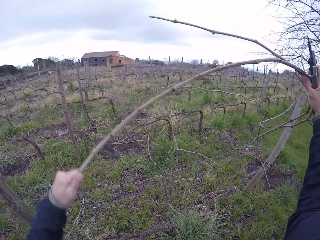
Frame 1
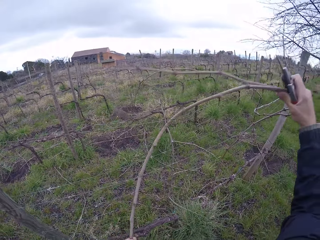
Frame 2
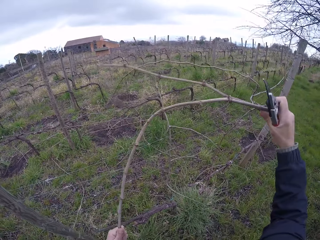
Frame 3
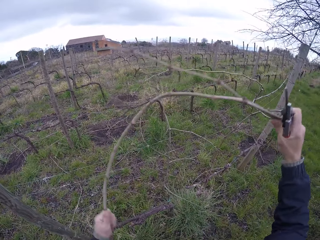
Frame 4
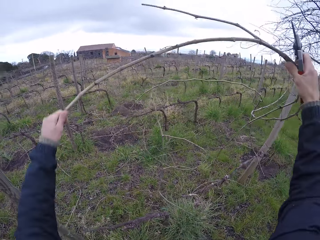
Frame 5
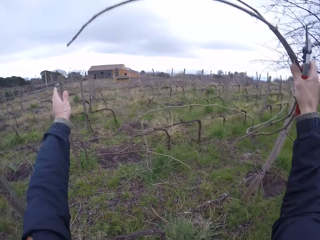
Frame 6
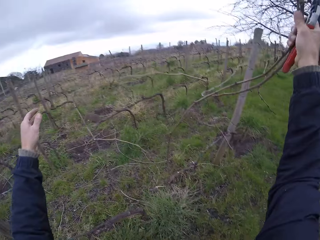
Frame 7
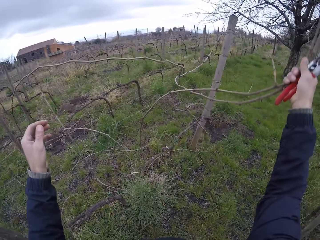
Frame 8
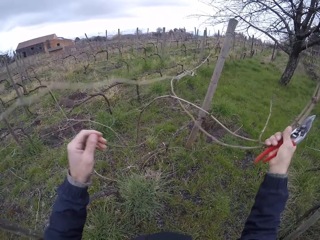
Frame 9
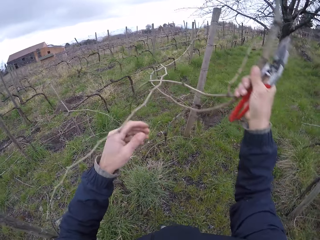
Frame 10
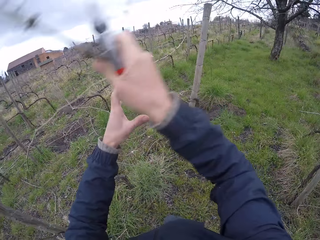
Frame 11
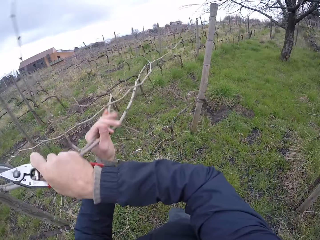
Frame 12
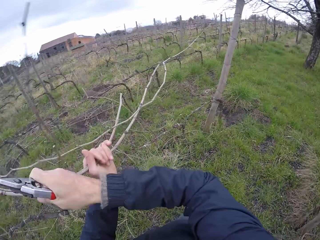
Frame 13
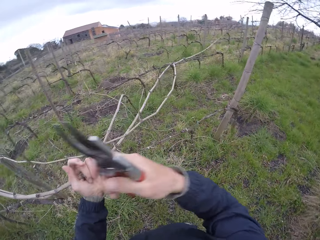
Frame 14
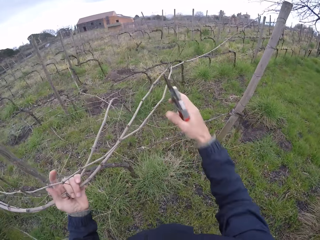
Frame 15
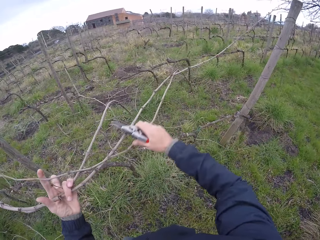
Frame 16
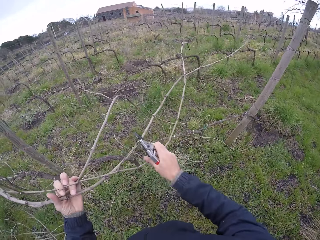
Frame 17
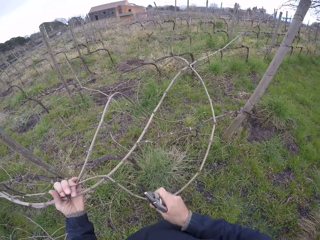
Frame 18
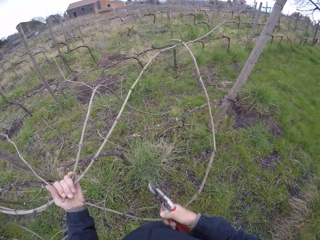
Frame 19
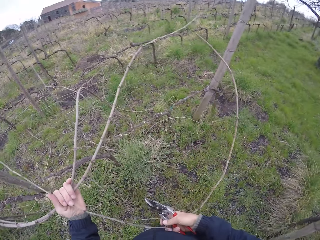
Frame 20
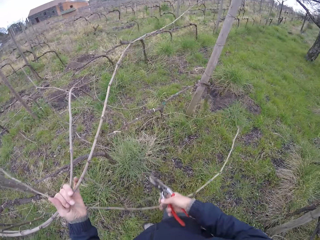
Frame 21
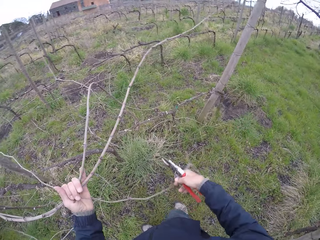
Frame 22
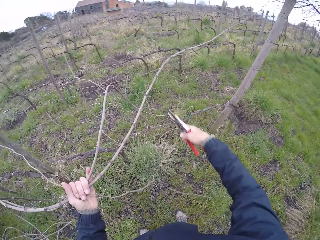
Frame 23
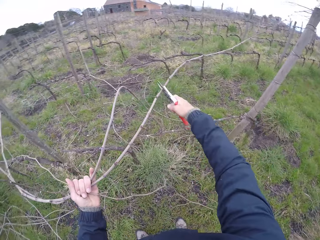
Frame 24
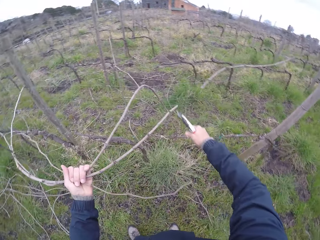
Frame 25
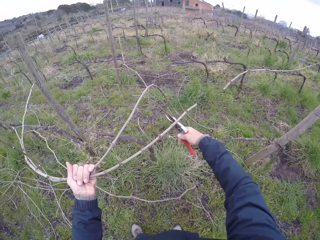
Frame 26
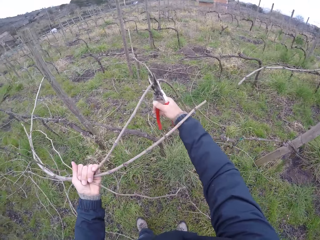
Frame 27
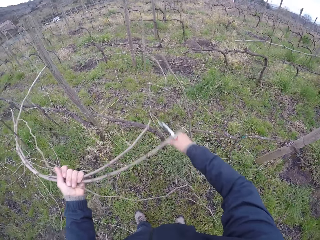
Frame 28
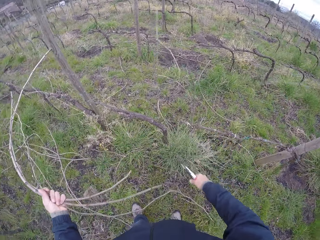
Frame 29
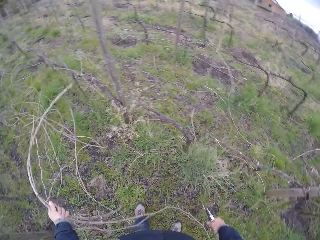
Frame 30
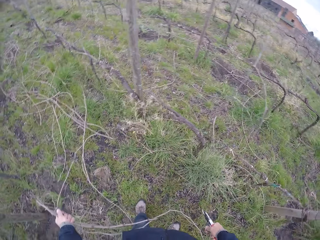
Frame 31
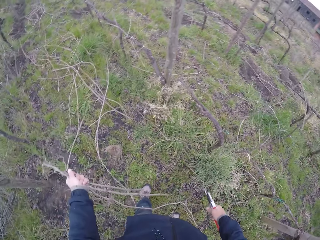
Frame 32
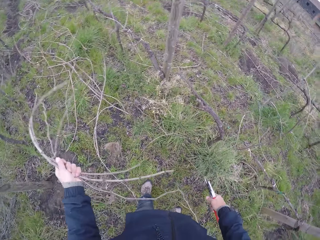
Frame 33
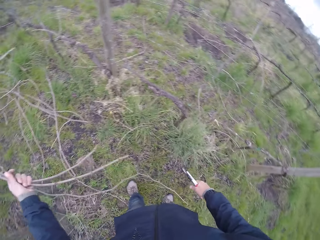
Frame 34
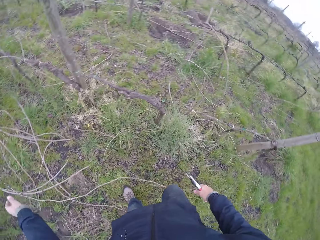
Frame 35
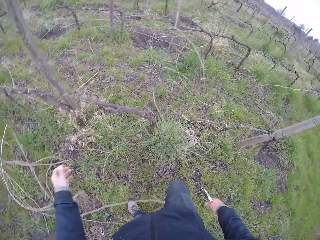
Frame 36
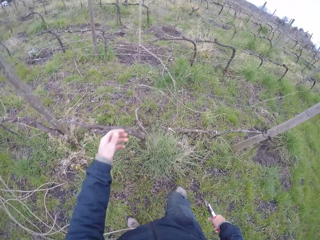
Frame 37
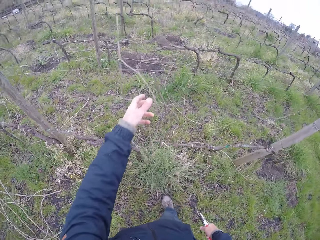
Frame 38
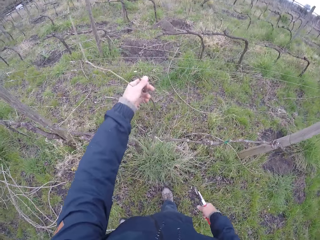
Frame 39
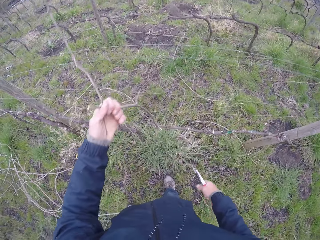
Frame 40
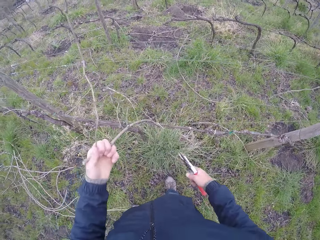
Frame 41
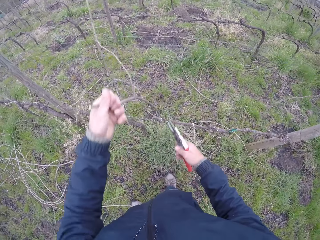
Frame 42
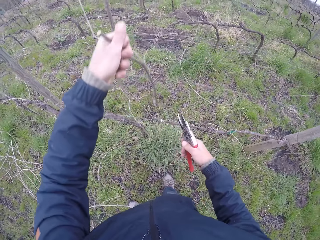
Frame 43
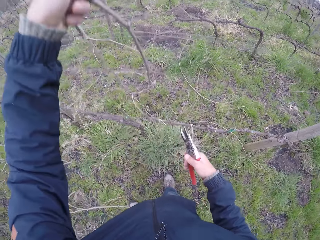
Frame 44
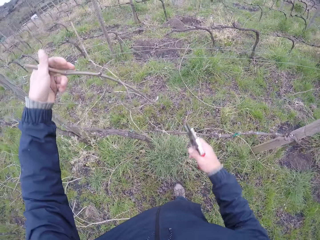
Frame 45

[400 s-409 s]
The camera wearer pulls the tree branch from the wire with both hands. He cuts the tree branch with the pliers with his right hand. He drops the tree branch on the ground with his left hand. He pulls a twig.

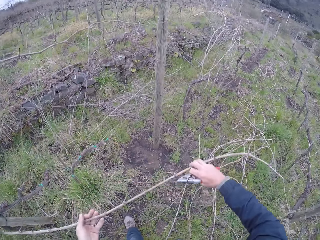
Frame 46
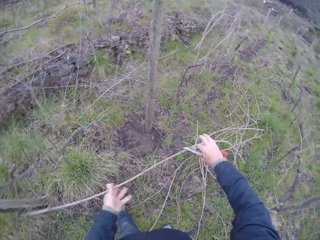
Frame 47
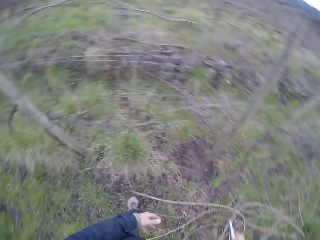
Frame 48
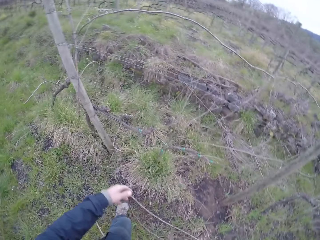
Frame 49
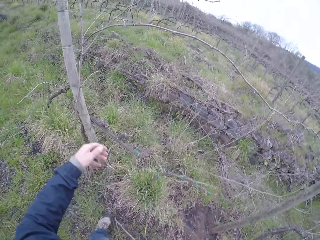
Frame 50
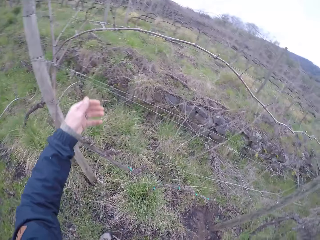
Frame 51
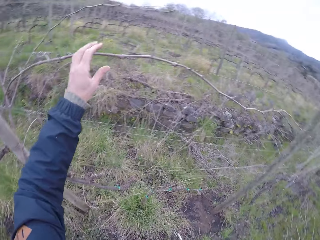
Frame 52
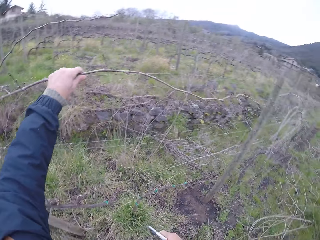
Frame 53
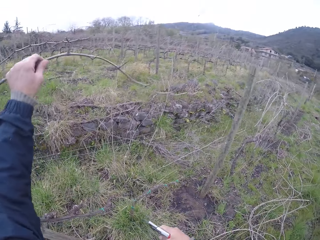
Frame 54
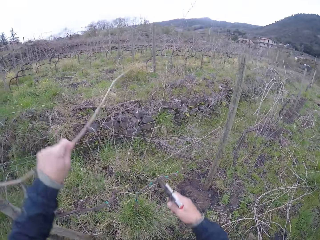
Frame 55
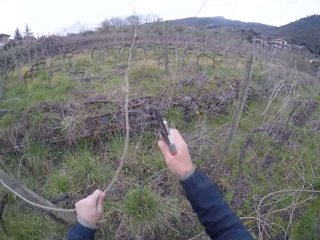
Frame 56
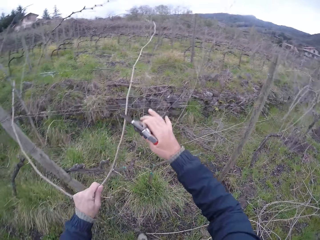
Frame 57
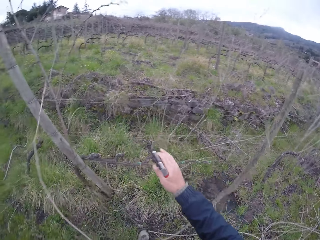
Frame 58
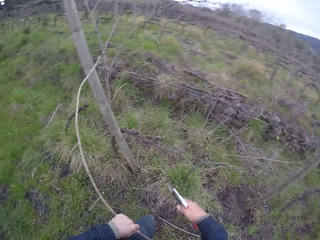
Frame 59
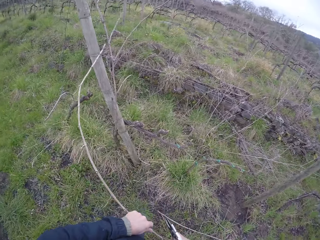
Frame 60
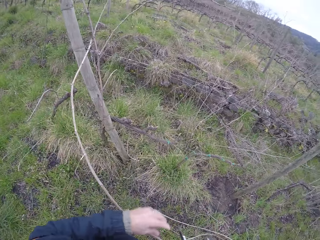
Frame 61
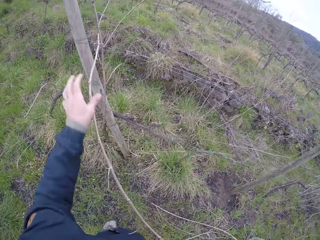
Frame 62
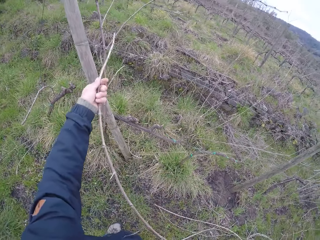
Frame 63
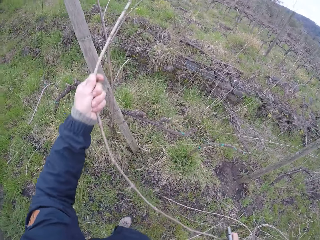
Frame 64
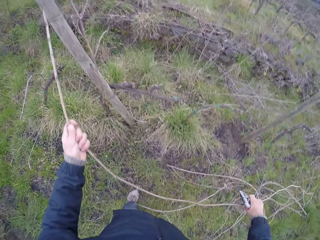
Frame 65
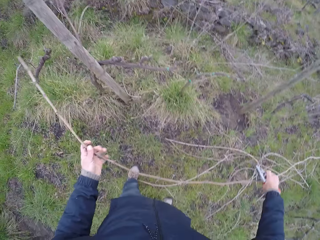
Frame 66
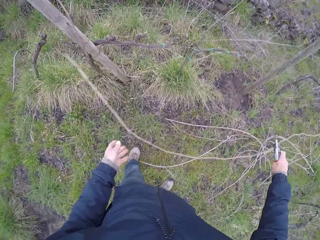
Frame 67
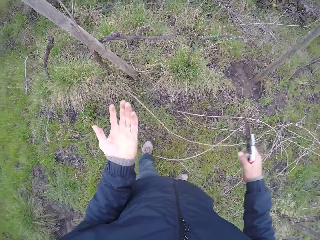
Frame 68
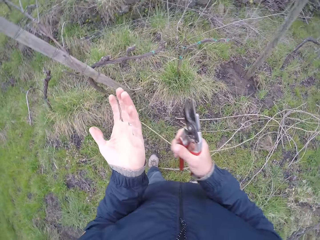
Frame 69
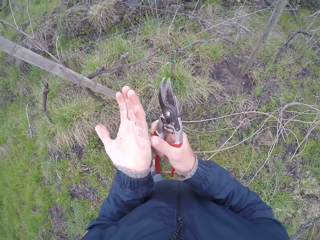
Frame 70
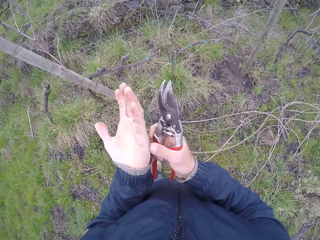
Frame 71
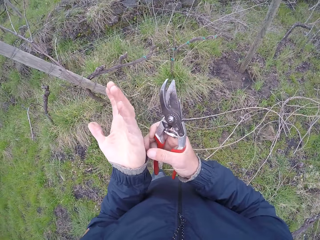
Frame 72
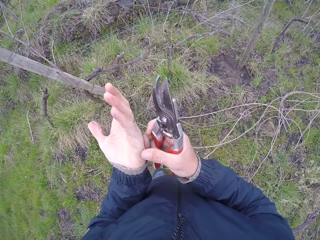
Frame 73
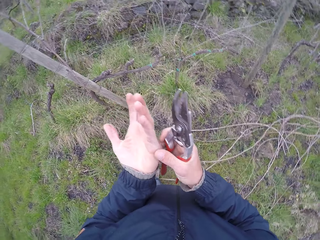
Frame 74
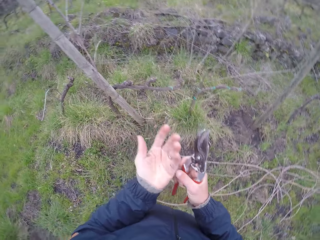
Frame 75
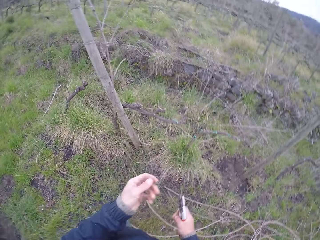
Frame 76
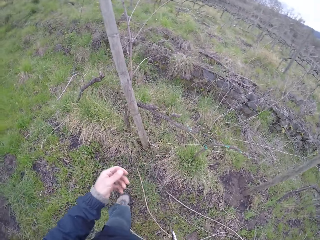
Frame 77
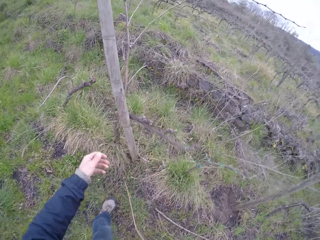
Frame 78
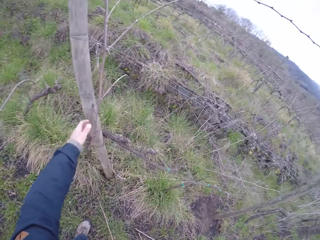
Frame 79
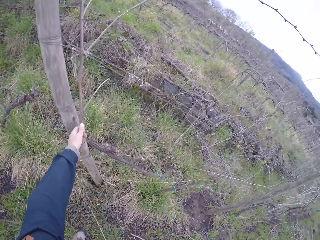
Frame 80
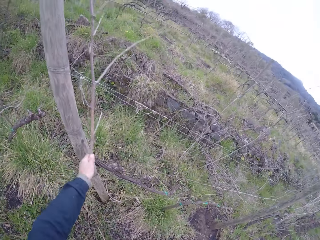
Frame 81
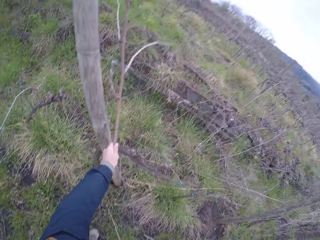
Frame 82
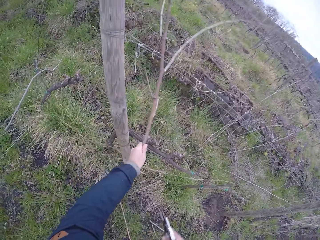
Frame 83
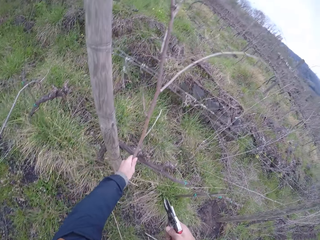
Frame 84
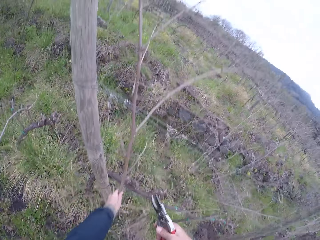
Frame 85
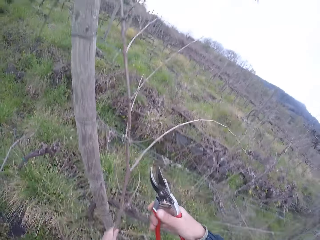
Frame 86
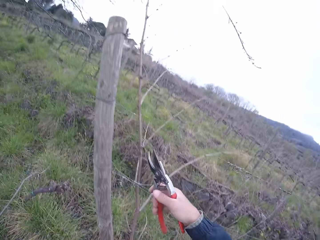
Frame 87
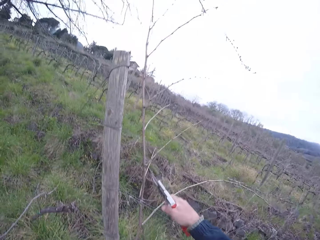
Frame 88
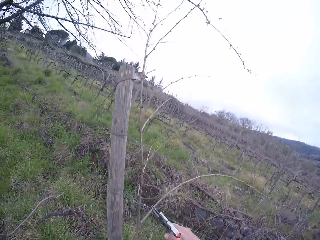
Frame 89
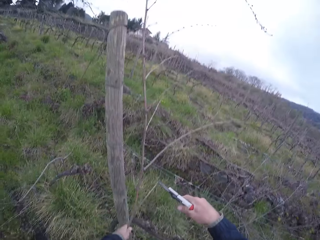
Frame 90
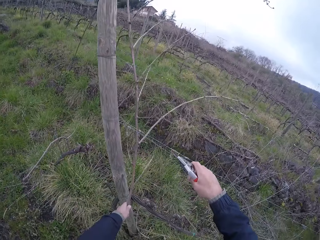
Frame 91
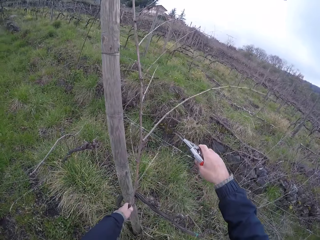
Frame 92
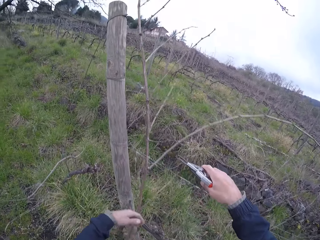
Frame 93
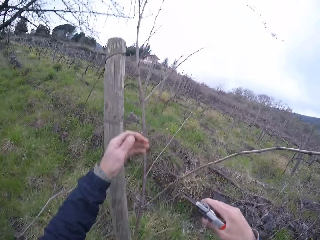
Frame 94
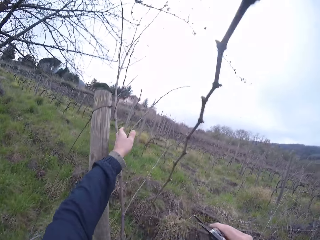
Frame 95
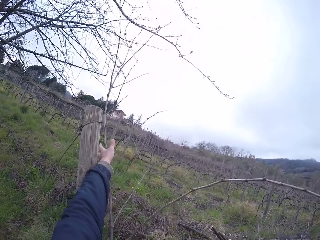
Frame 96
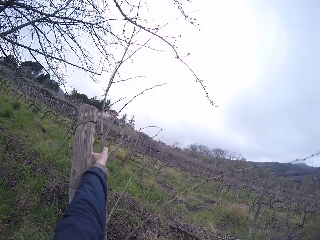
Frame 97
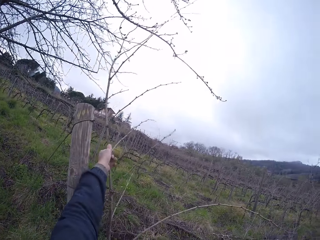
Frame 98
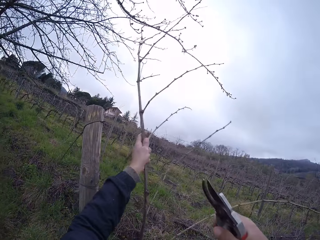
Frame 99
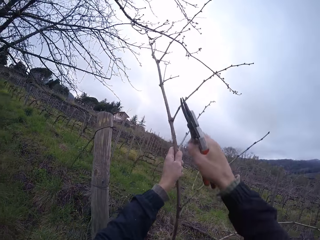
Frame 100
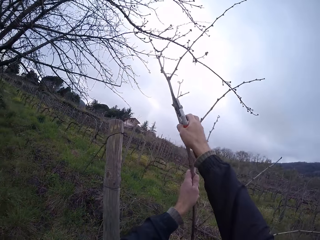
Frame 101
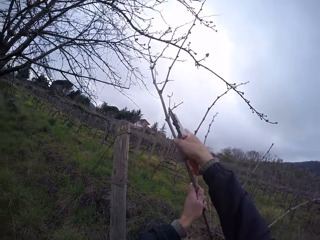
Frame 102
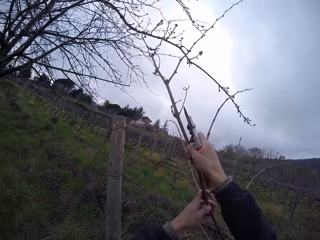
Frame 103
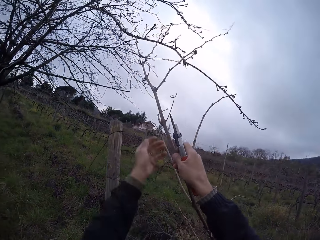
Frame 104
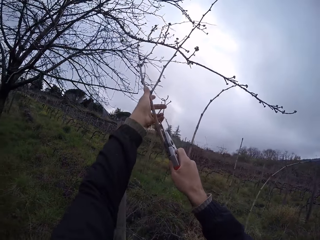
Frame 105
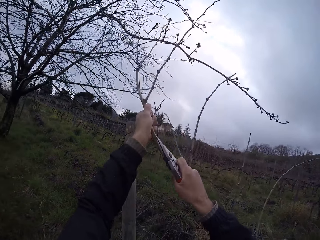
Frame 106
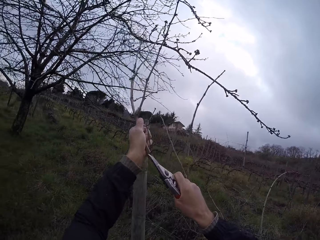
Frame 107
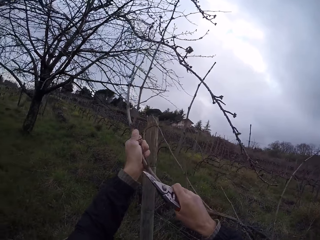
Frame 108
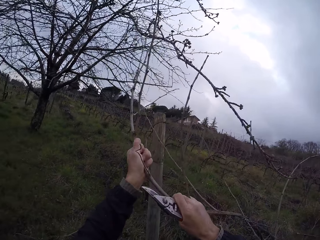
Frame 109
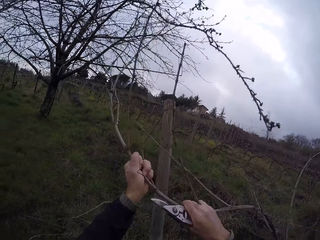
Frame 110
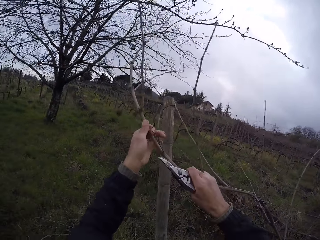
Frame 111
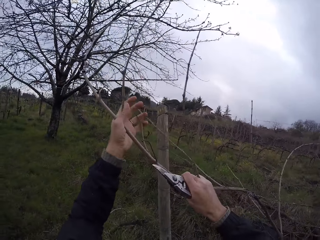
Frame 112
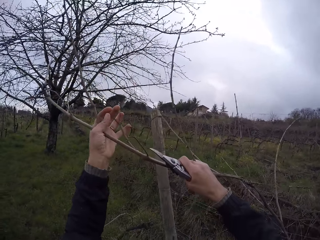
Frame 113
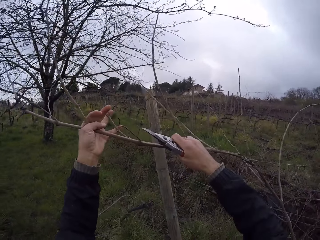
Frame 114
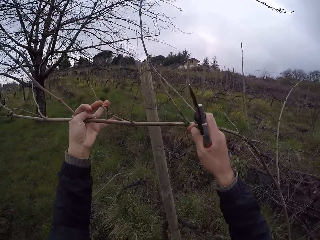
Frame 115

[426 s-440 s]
The camera wearer drops the tree branch on the ground with both hands. He pulls the tree branch from the wire with his left hand. He drops the tree branch on the ground with both hands. He looks at his hand. He pulls the tree branch from the wire with his left hand.
